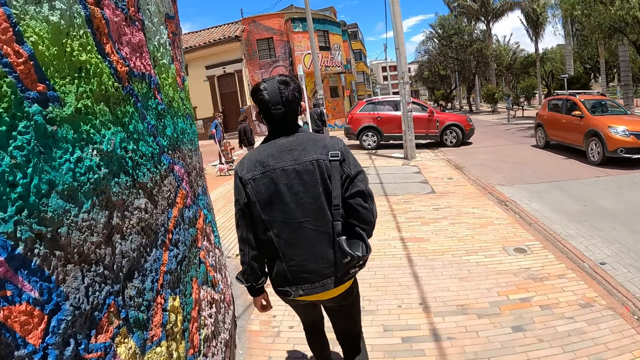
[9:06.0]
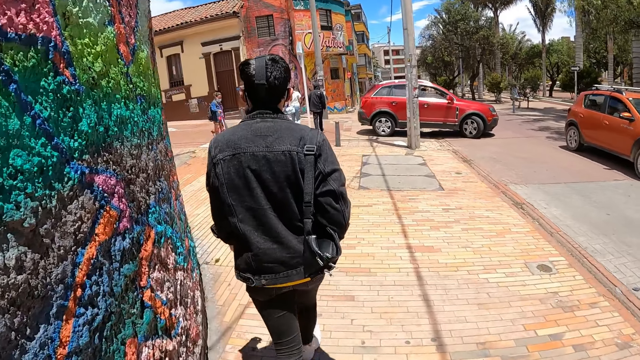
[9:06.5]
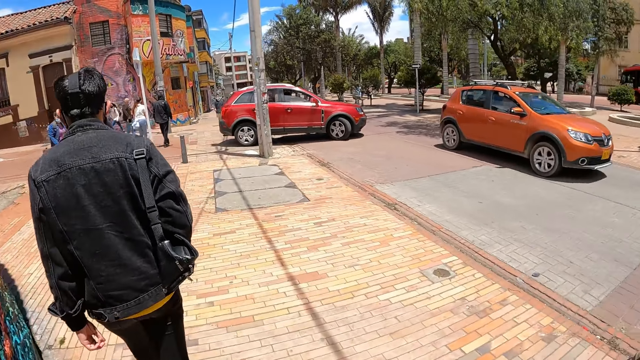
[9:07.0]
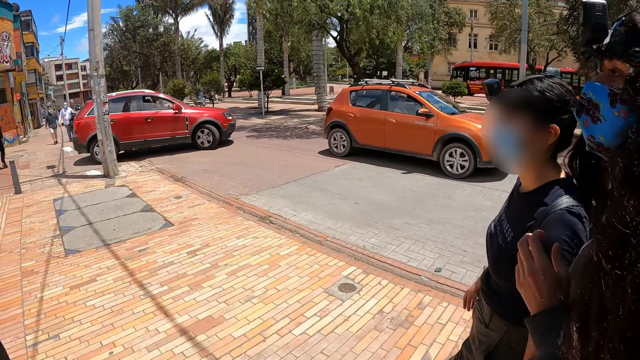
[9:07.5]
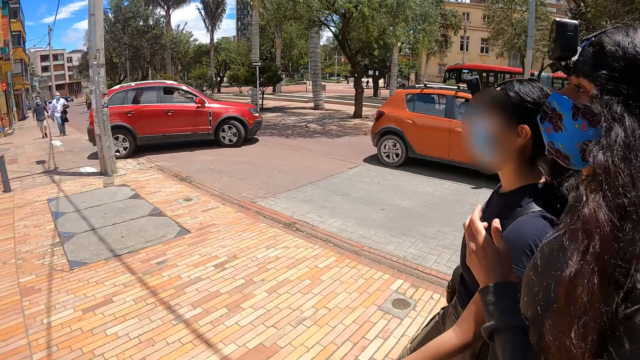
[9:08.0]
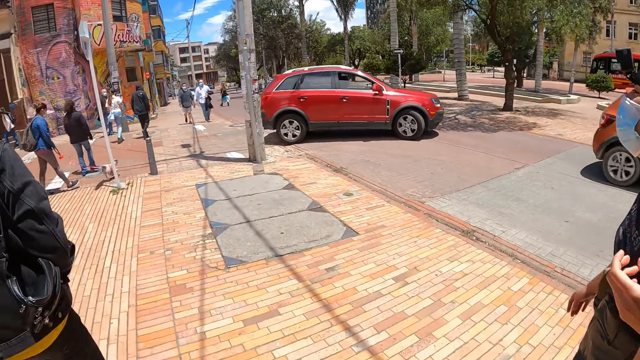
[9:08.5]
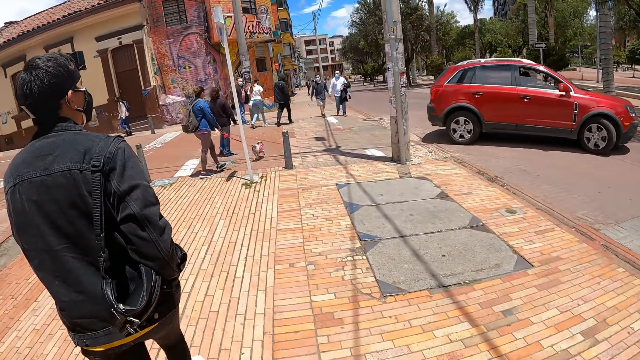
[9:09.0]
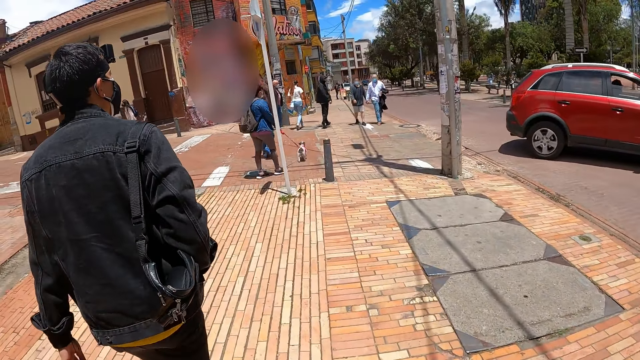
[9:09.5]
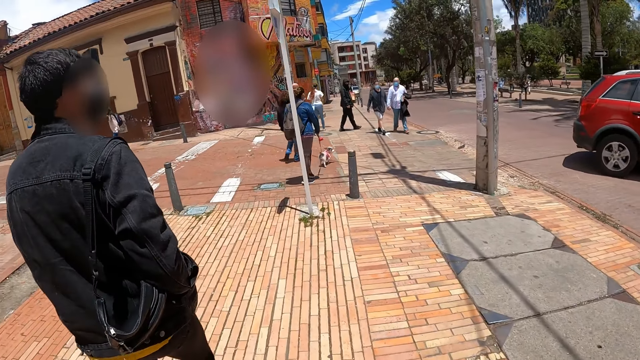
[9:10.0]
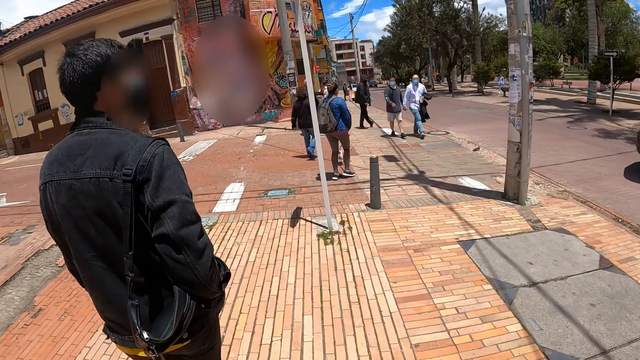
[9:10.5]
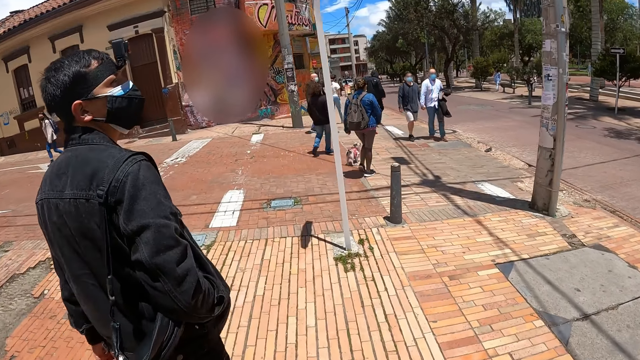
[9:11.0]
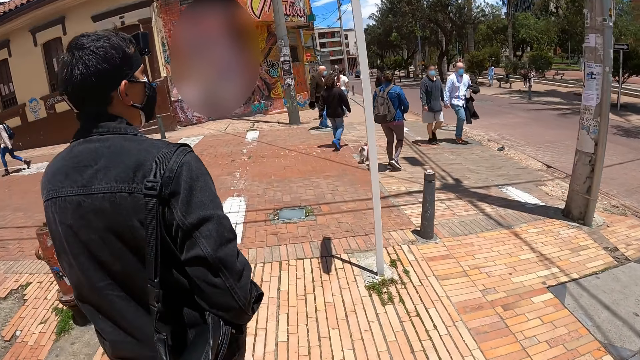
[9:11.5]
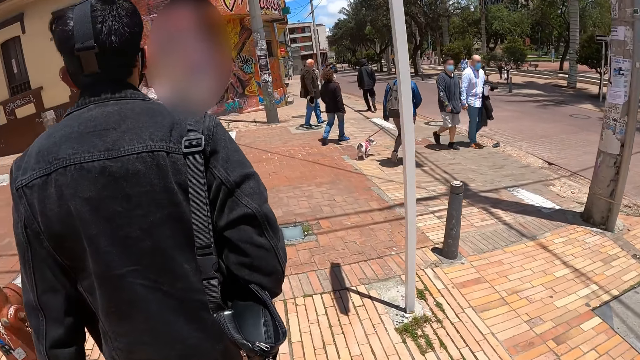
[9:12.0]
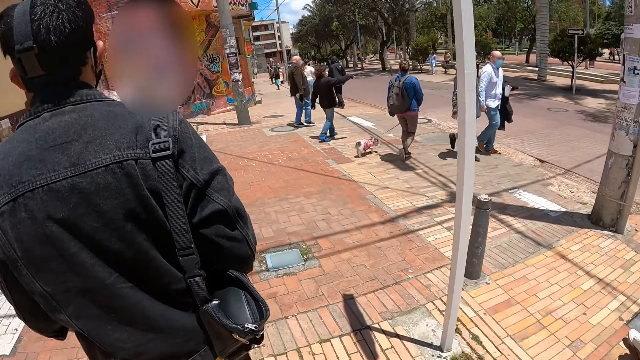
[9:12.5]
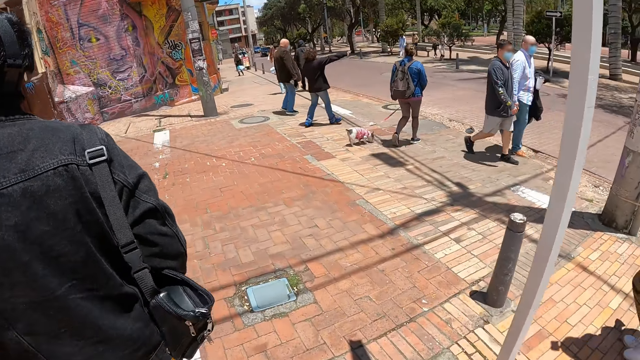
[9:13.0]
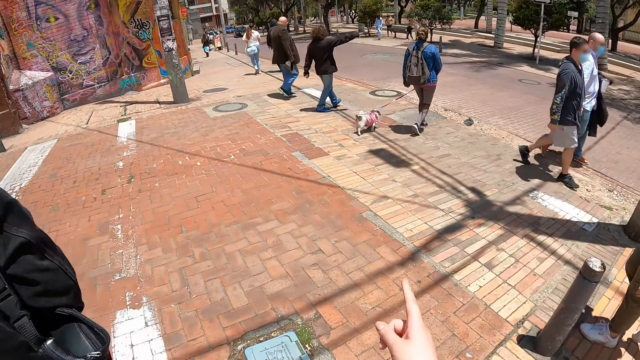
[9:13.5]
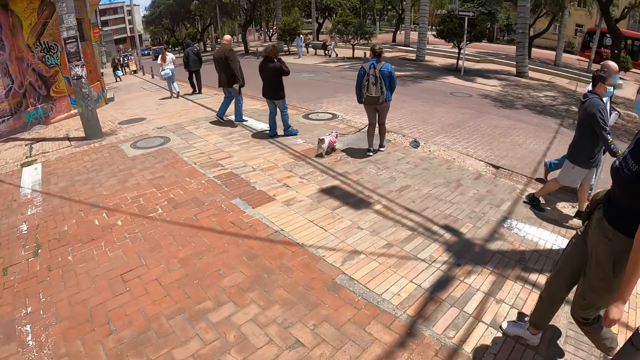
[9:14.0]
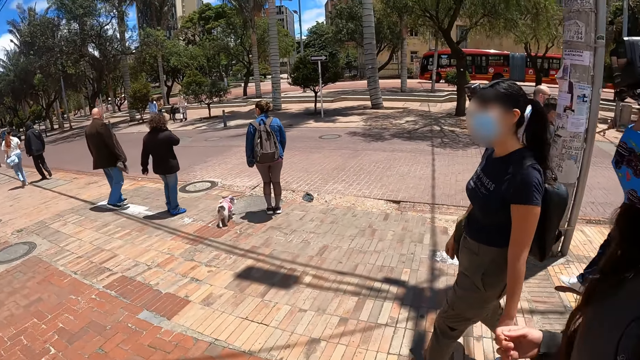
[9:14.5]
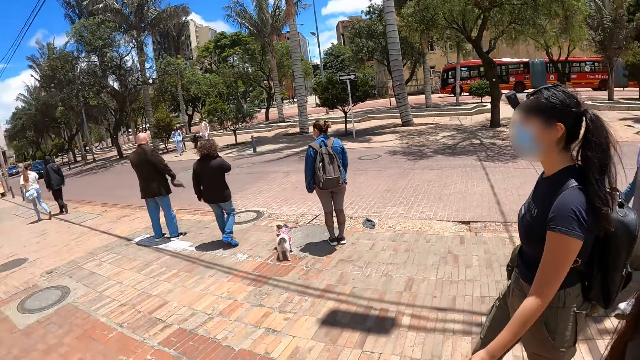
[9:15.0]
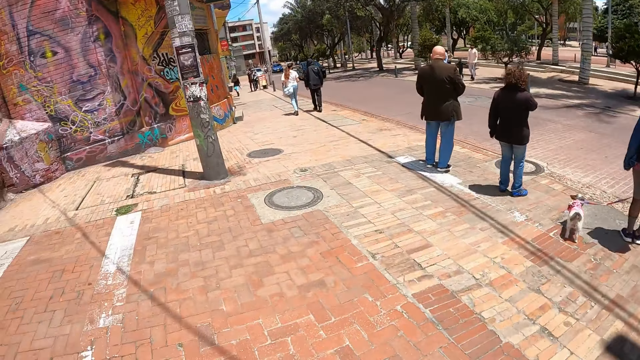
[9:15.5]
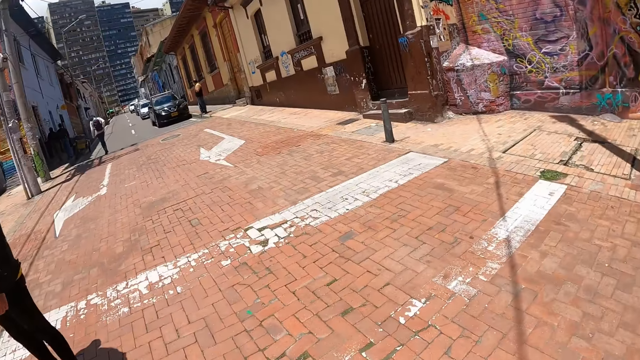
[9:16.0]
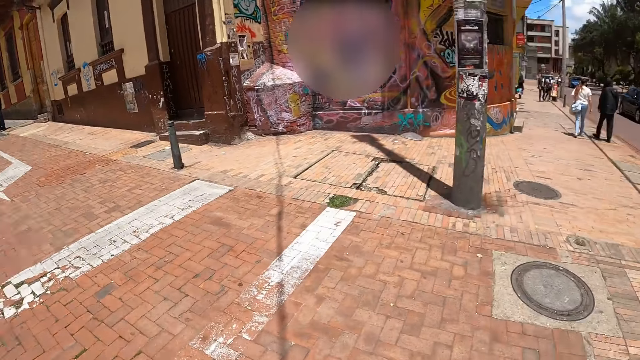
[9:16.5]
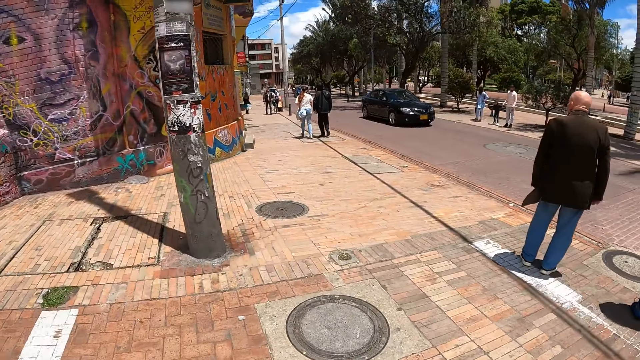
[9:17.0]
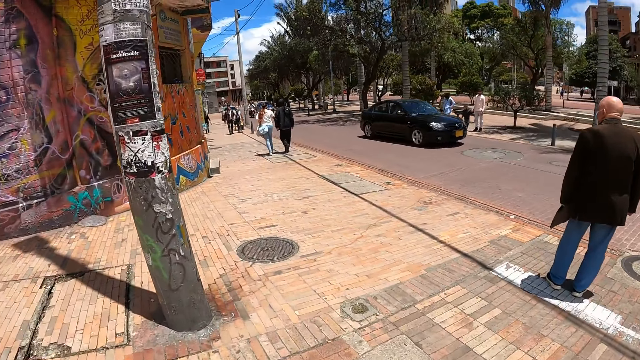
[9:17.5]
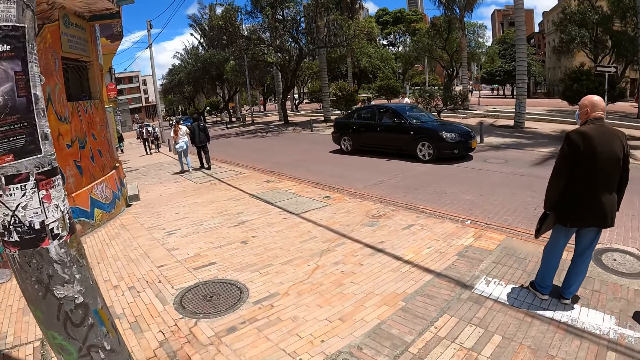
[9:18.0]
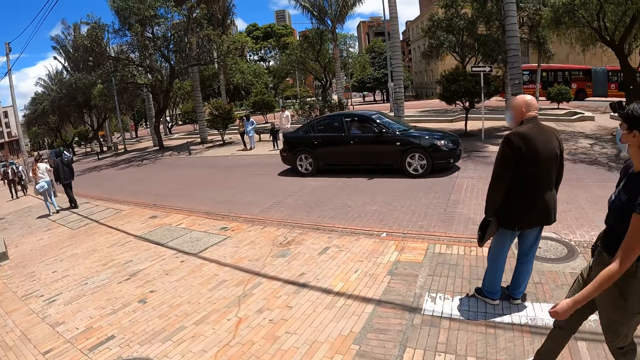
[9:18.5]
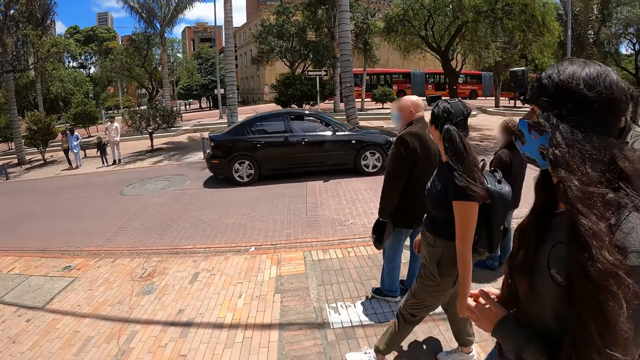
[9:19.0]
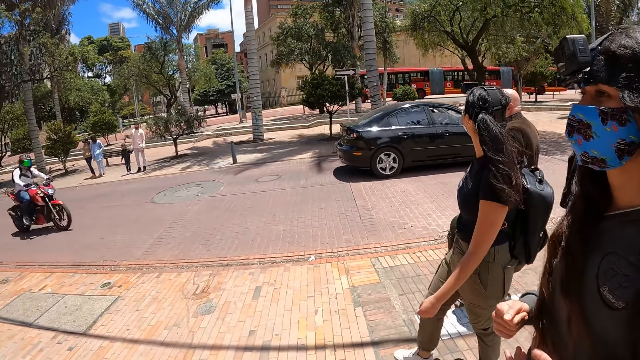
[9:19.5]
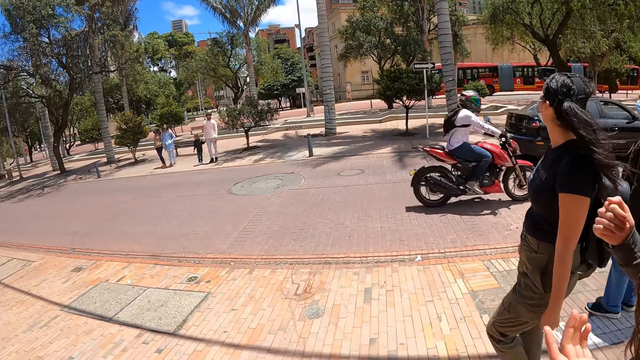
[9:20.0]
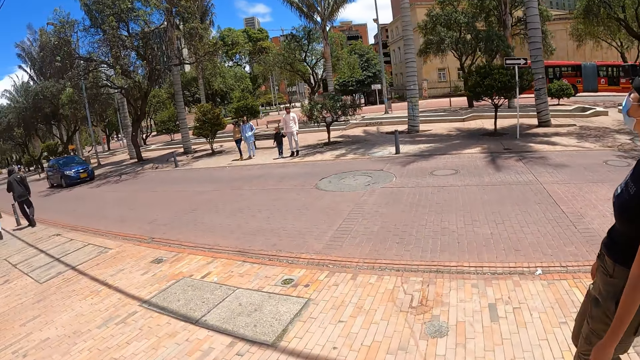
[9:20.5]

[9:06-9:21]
The camera wearer looks around. They look around again. They look around the road. They walk along the road.

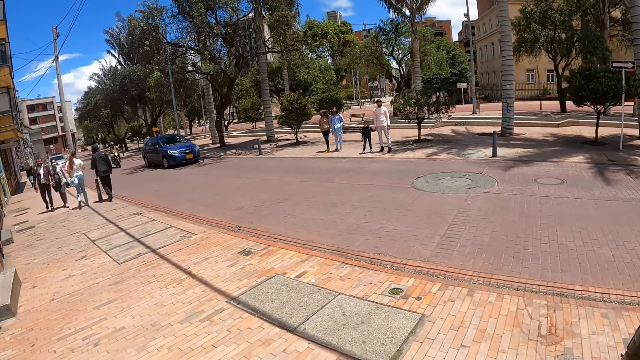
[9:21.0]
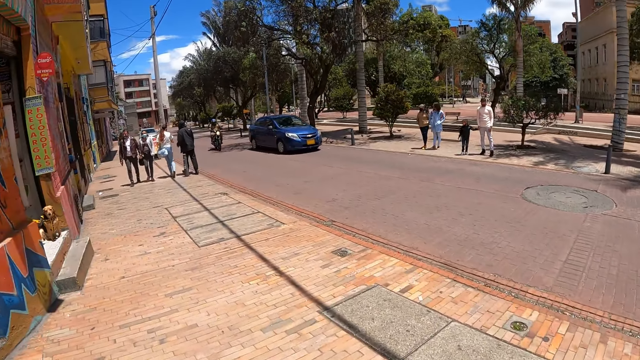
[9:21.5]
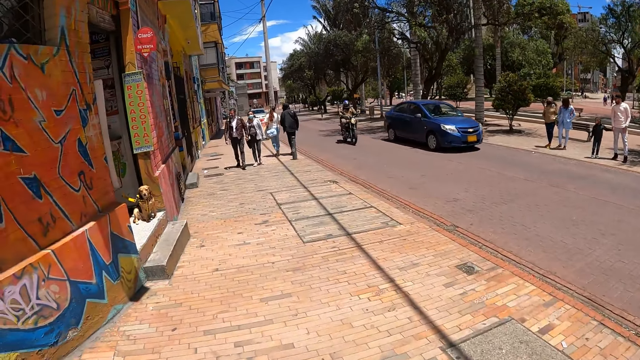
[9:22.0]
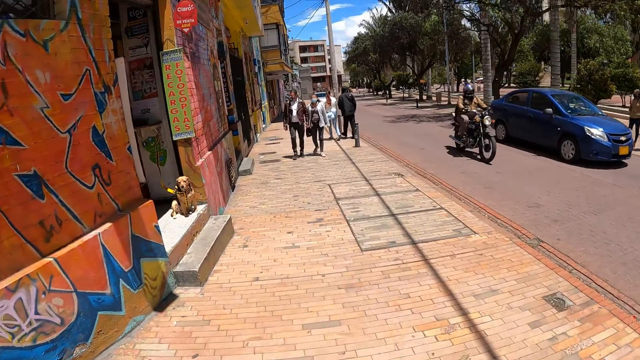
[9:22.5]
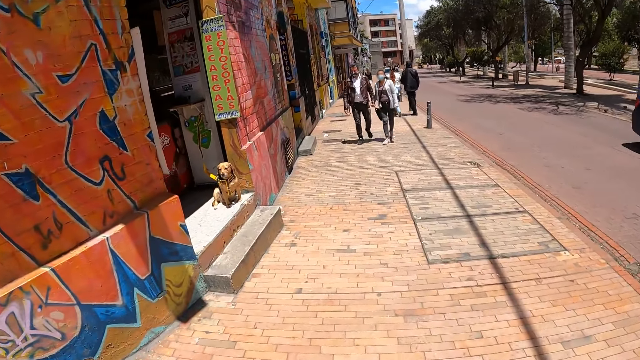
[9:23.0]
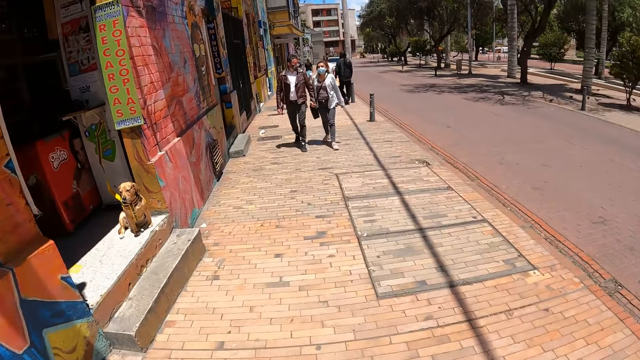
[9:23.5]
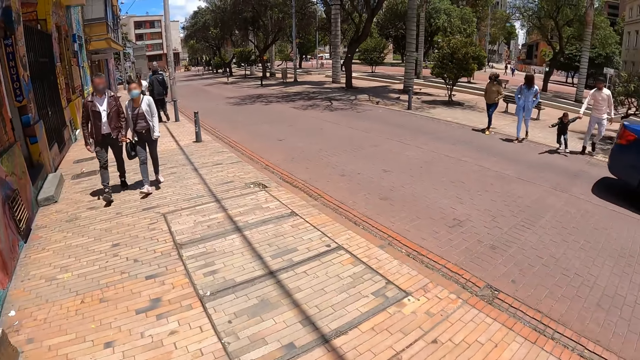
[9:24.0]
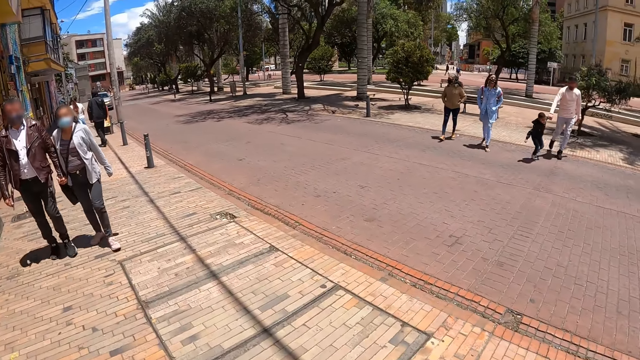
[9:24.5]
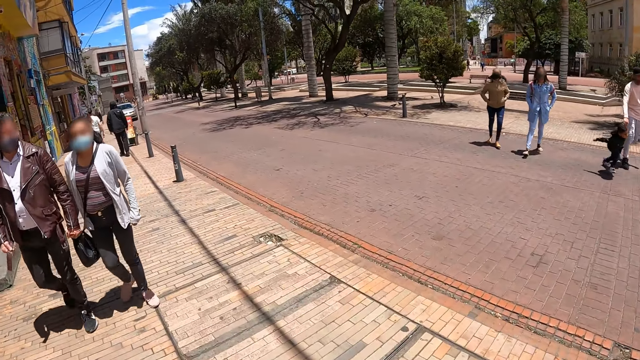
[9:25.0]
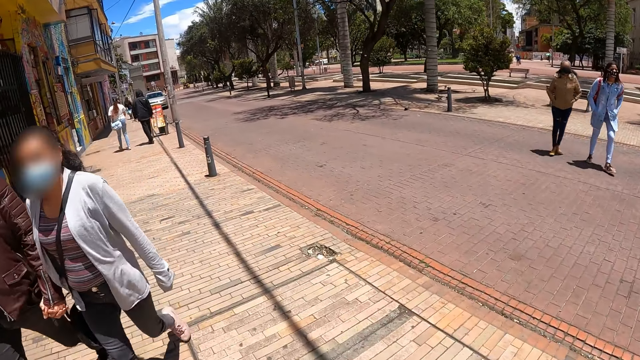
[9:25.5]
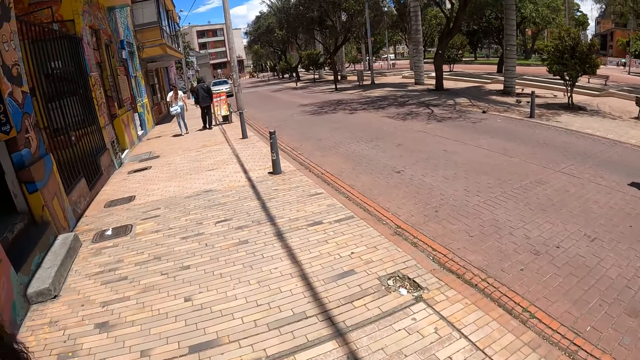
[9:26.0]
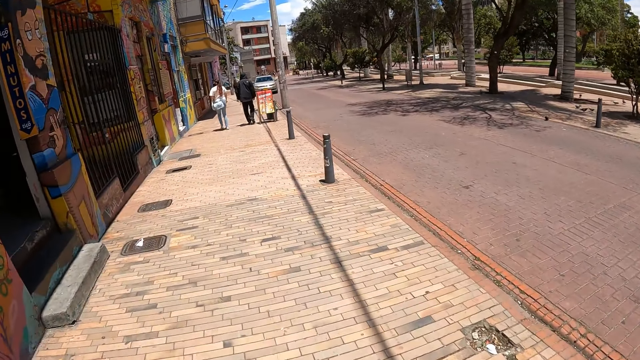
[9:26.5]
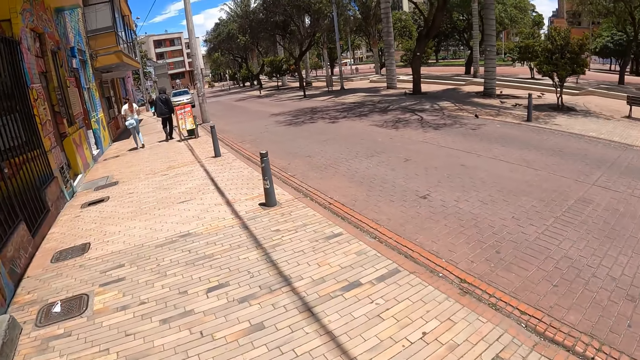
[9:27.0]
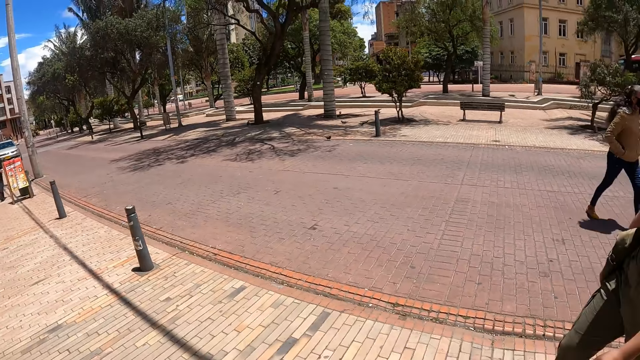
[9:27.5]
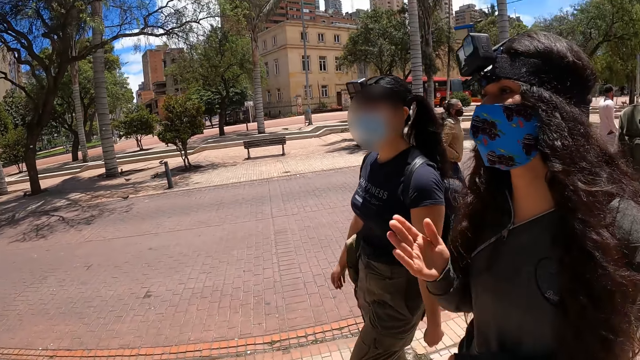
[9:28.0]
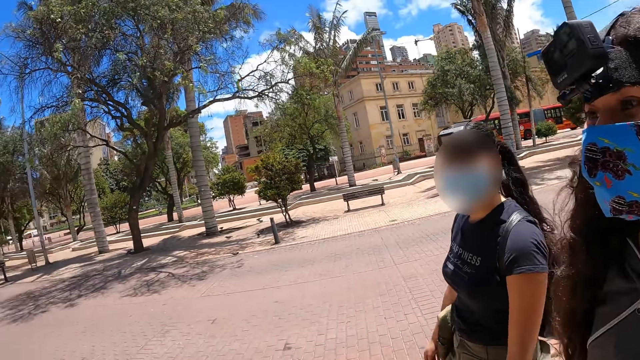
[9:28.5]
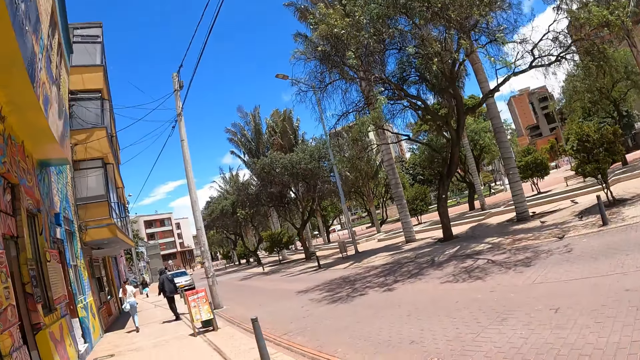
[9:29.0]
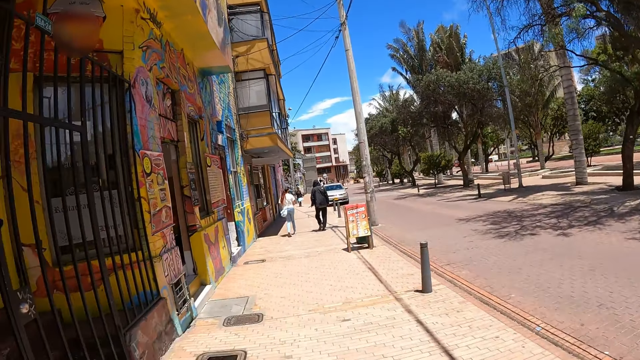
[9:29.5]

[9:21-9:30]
The camera wearer looks at a woman and another woman.
